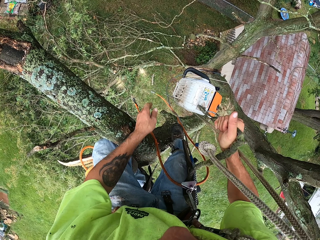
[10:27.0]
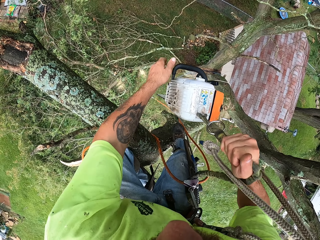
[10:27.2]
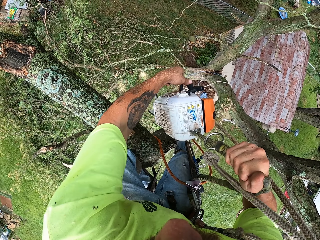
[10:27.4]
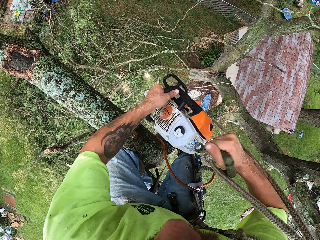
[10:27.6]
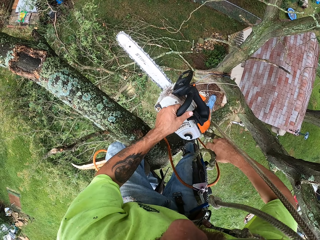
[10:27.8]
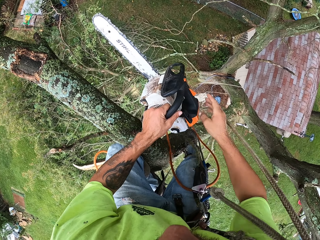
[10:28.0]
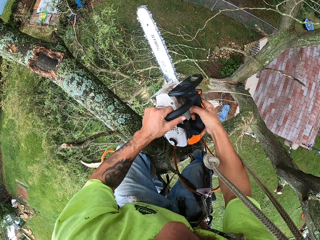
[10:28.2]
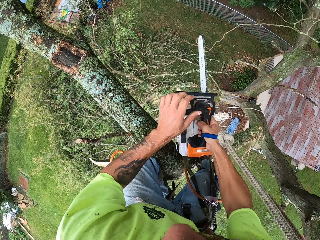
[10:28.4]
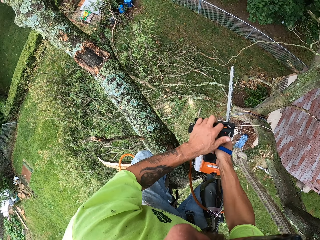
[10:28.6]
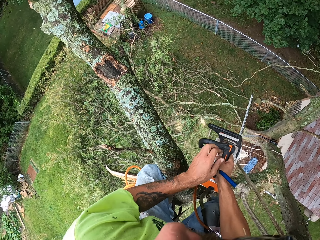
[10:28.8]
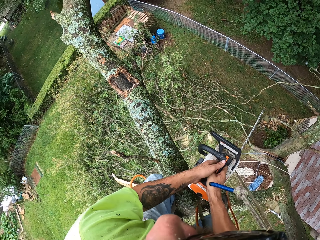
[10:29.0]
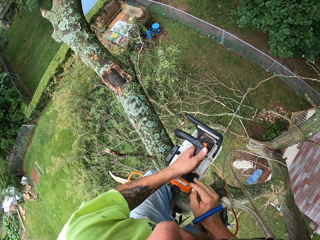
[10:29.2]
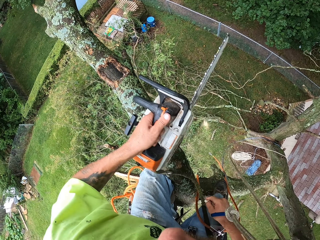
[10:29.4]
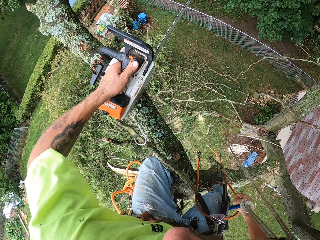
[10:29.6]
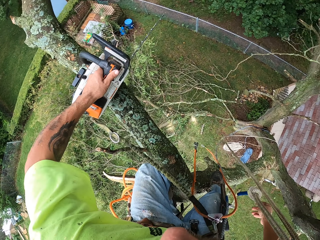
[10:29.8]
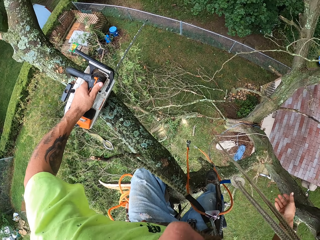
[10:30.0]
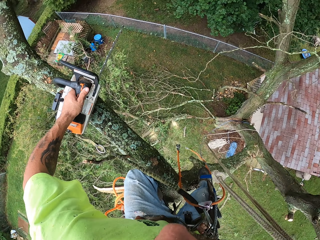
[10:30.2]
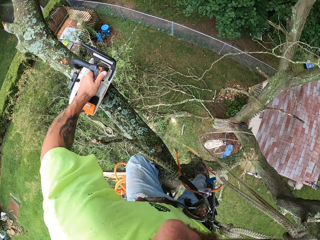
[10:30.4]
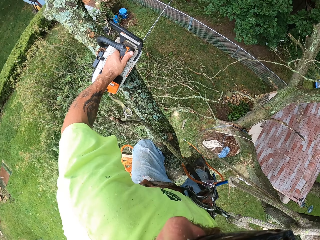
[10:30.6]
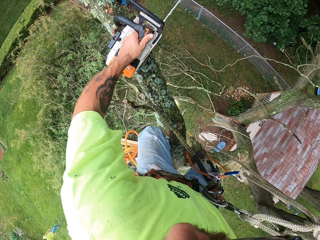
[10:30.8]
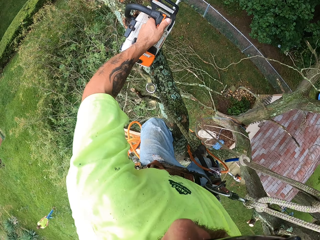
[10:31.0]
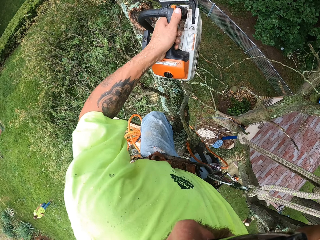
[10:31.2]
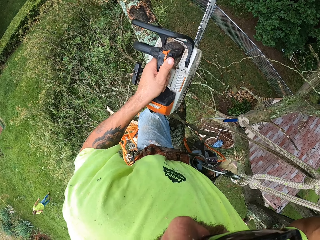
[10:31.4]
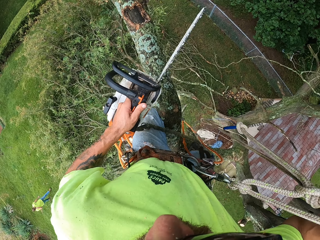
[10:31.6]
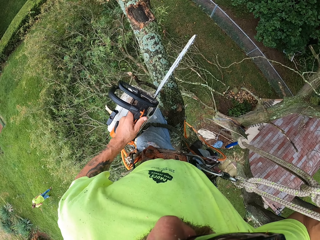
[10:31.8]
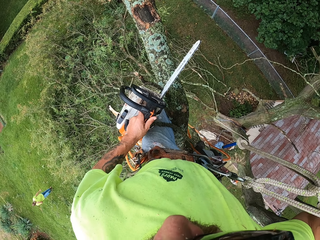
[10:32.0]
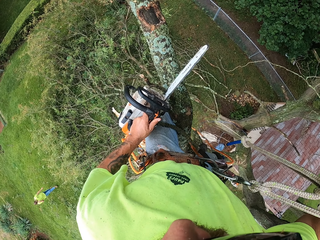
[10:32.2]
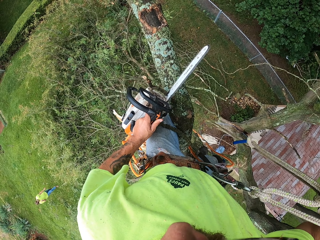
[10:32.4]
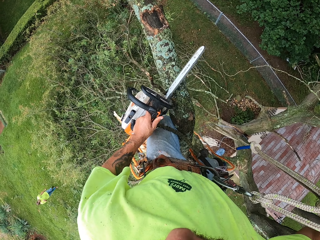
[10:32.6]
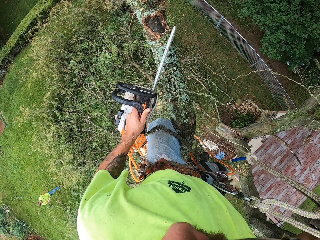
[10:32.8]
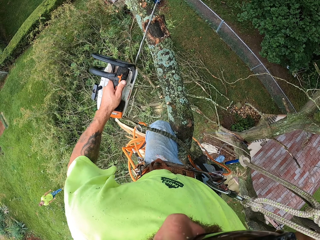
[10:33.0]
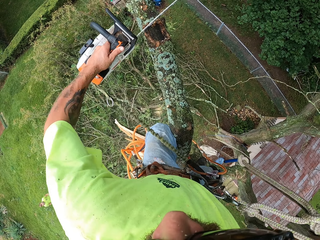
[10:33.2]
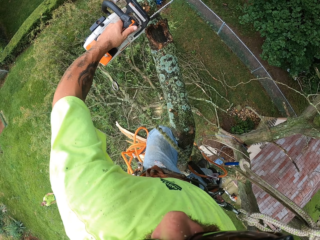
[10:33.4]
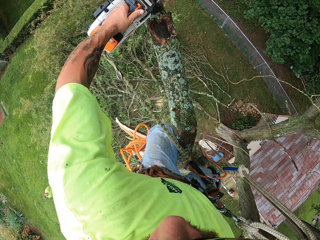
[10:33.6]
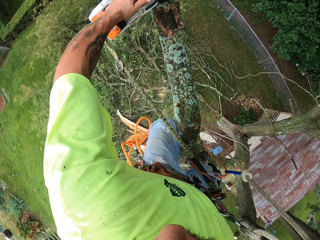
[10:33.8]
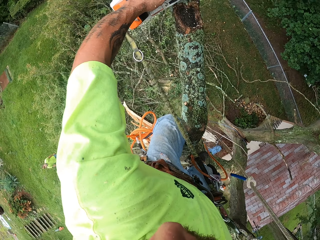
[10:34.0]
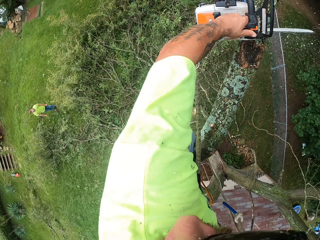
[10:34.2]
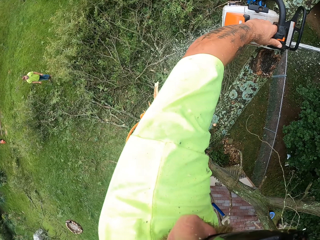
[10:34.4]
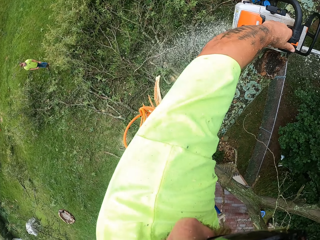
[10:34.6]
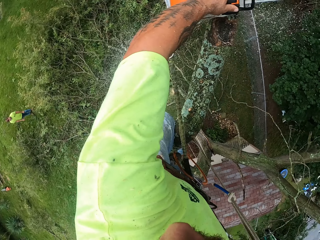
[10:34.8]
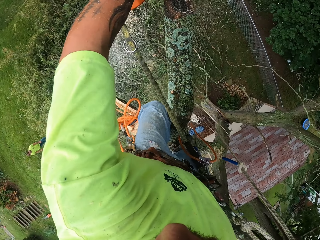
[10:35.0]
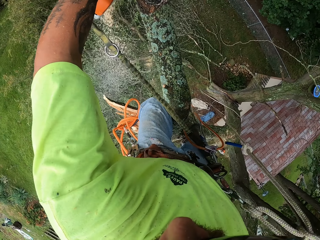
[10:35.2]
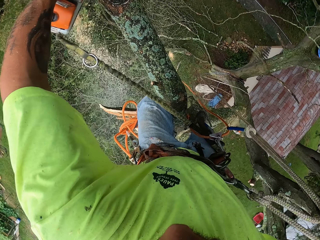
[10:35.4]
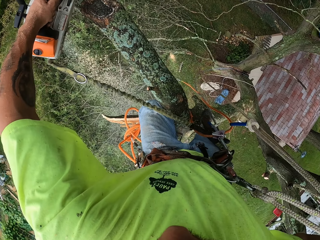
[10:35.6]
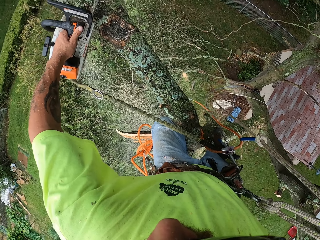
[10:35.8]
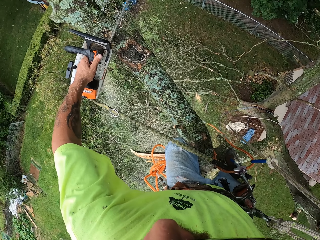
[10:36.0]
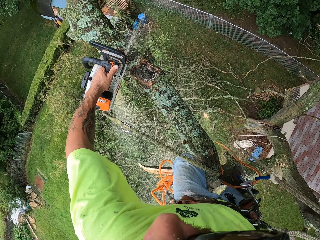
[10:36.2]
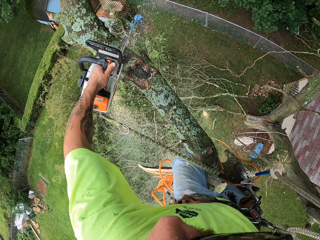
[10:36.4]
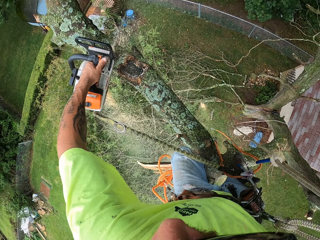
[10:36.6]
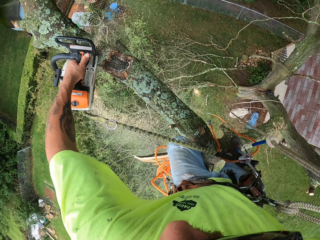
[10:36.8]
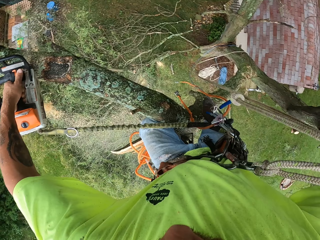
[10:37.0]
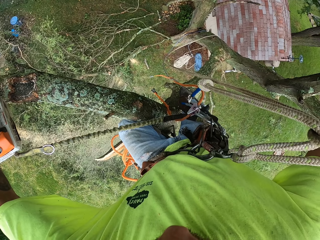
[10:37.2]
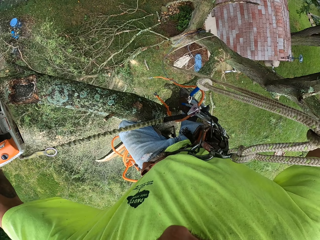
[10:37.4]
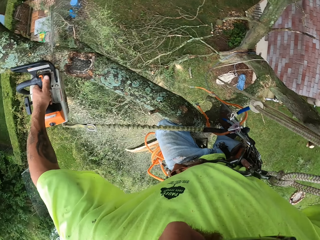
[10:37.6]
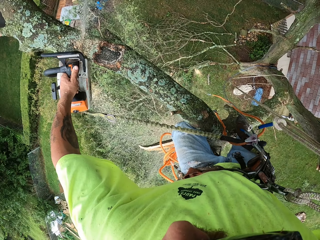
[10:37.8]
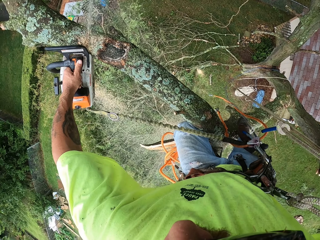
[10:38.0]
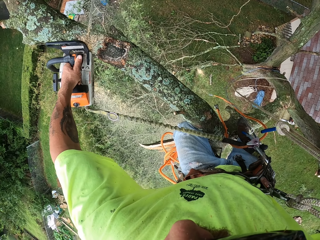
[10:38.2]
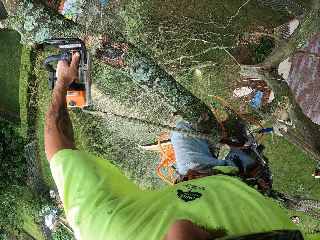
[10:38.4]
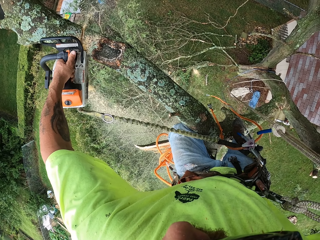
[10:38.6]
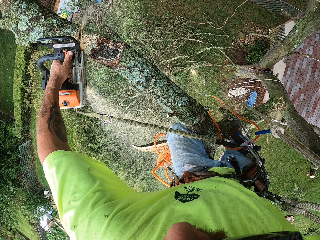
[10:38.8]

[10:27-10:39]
The camera wearer holds the chain saw with his left hand. He holds the chain saw with both hands. He holds the chain saw with his left hand. He puts the chain saw on the tree branch. He holds the safety rope with his right hand. He lifts the chain saw. He cuts the branch with the chain saw in his left hand. He cuts the tree branch again. He looks around.

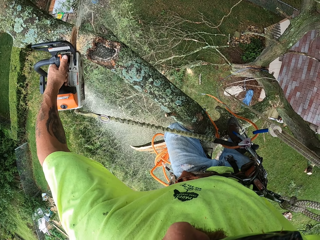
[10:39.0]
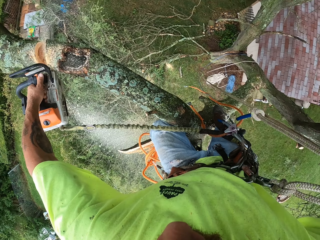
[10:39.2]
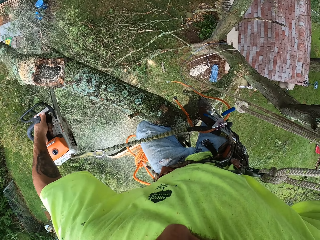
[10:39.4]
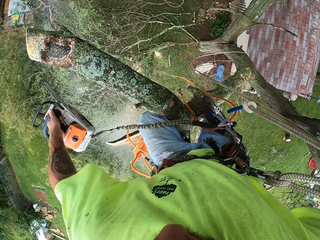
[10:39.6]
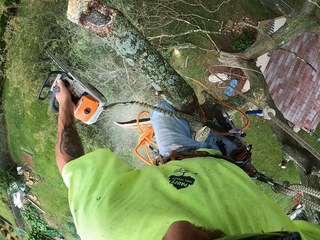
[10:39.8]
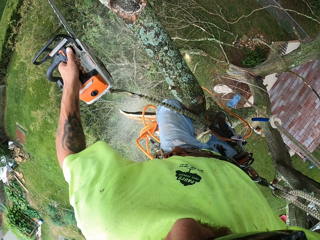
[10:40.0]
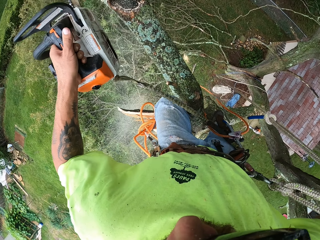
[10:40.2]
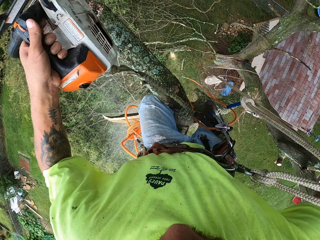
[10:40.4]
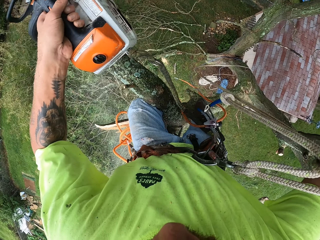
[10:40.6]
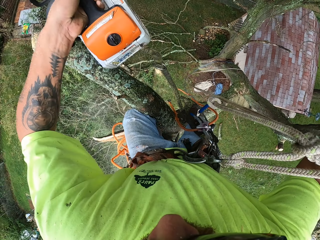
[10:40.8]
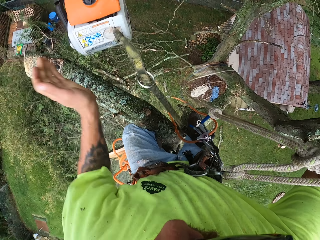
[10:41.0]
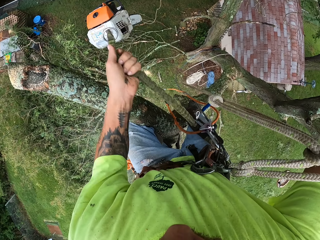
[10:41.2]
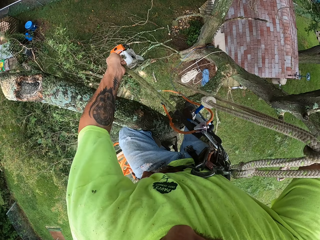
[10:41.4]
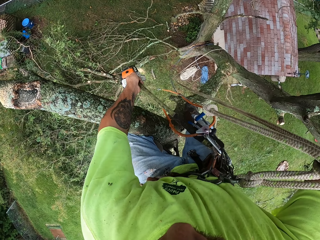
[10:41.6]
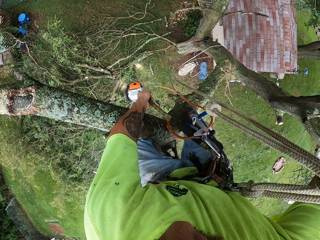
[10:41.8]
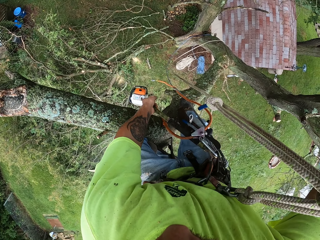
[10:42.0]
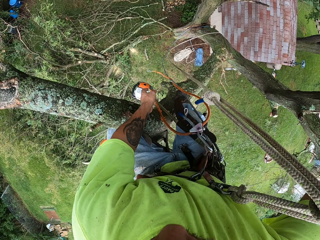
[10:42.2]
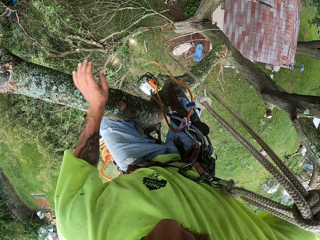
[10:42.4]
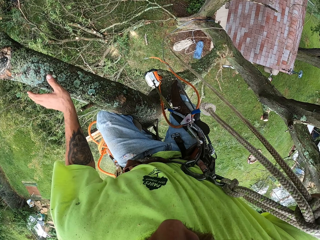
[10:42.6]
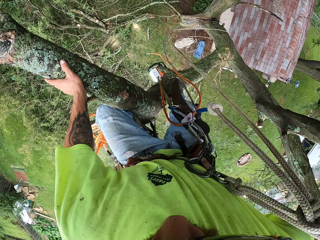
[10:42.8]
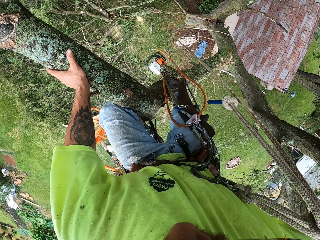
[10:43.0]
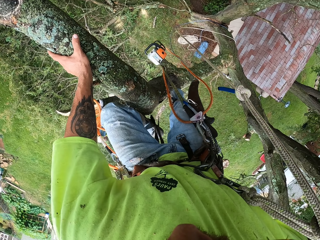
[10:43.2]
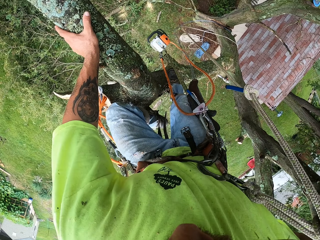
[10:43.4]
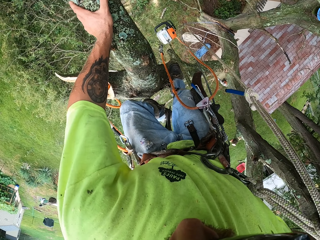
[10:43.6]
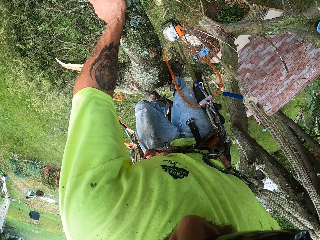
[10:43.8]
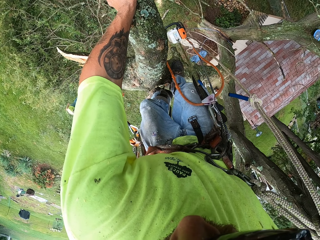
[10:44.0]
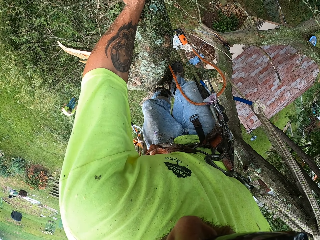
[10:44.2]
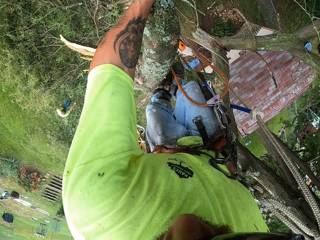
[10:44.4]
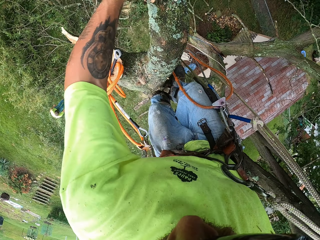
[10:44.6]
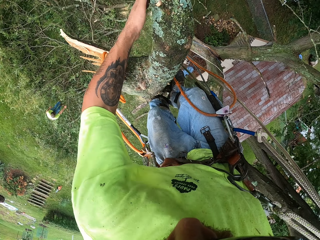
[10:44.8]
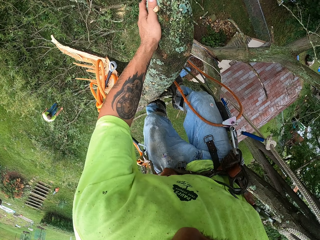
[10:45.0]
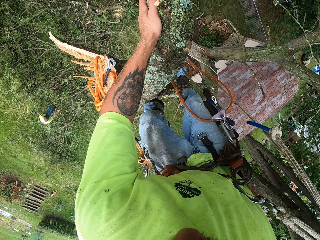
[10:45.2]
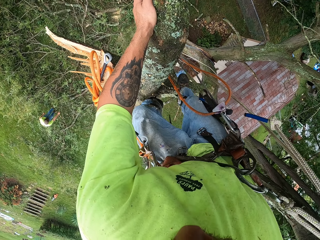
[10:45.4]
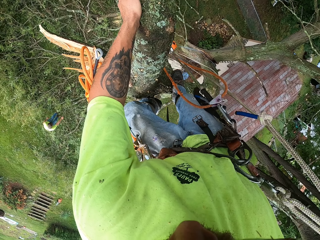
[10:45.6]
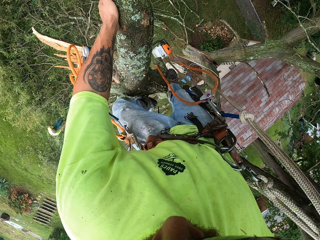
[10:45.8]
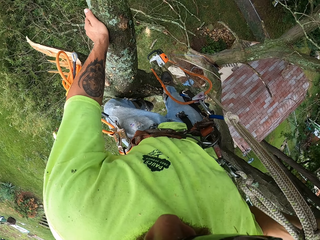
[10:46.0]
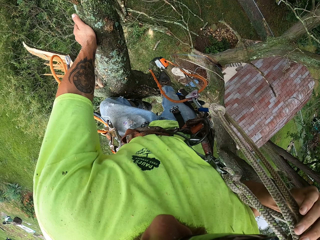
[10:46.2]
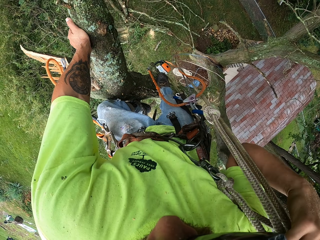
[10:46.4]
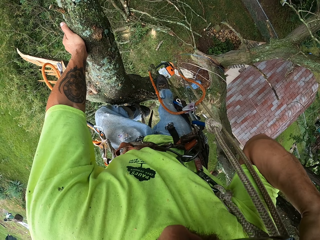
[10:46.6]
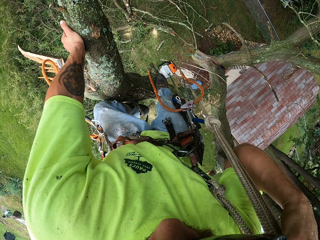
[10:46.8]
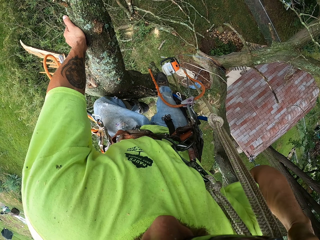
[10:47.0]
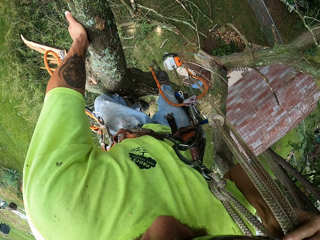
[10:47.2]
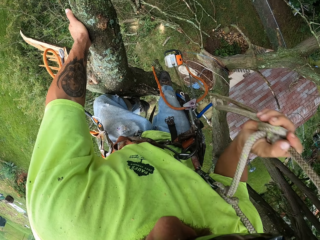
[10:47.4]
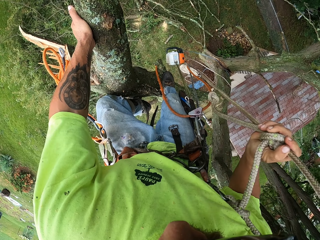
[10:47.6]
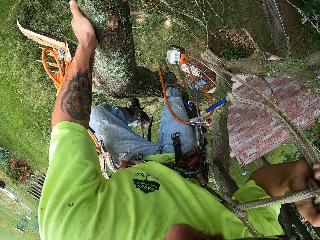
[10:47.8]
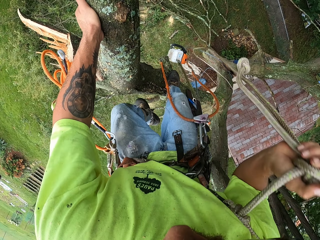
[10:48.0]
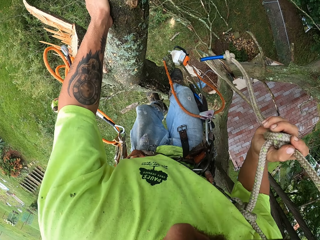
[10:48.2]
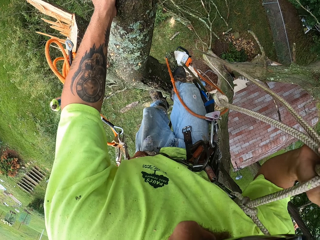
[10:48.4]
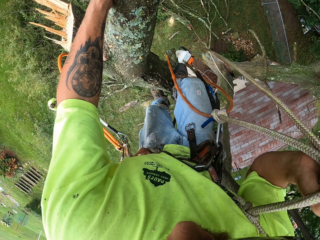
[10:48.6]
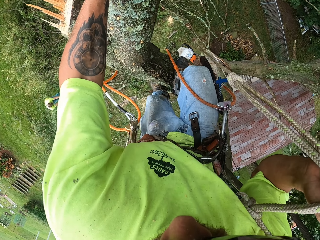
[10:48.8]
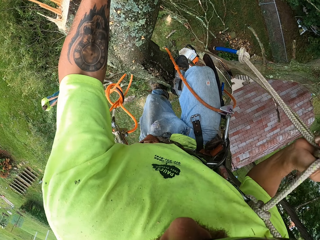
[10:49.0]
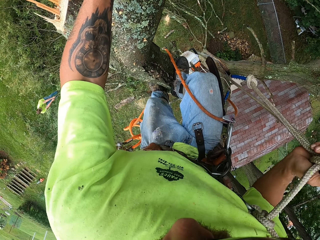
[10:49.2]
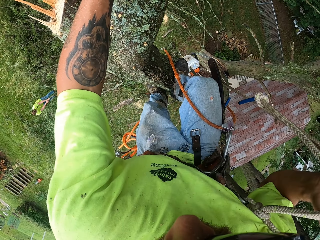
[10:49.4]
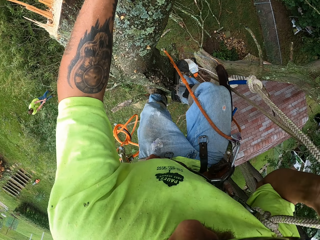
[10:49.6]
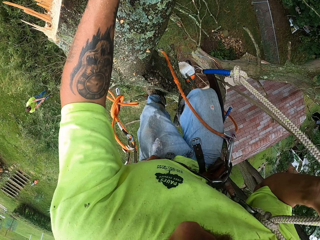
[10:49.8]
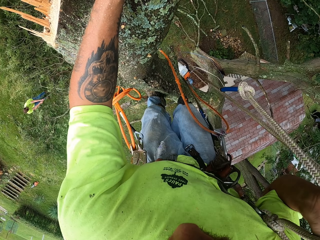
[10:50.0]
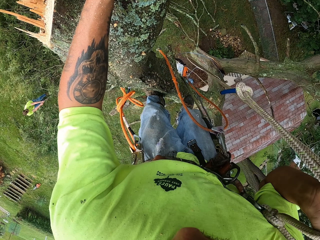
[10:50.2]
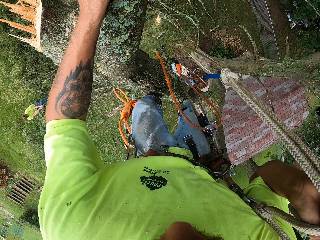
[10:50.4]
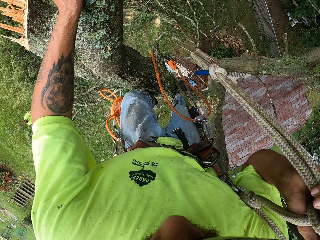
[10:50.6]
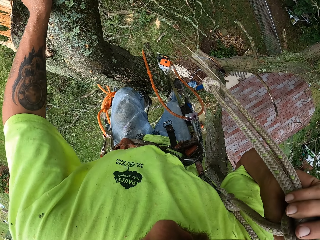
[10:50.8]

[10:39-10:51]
The camera wearer throws the chain saw up with his left hand. He catches the rope connected to the chain saw. He releases the rope connected to the chain saw with his left hand. He holds the tree branch with his left hand. He climbs down the tree with both hands. He adjusts the safety rope with his right hand. He tightens the climbing rope with his right hand.
